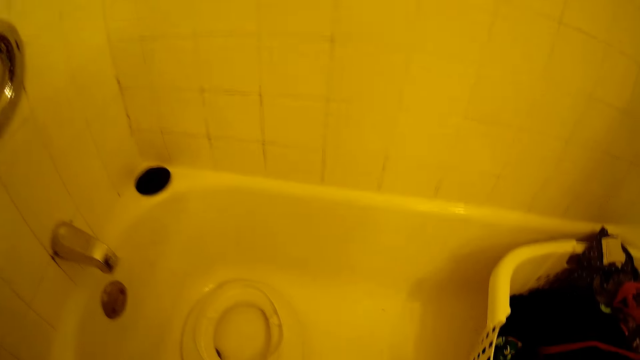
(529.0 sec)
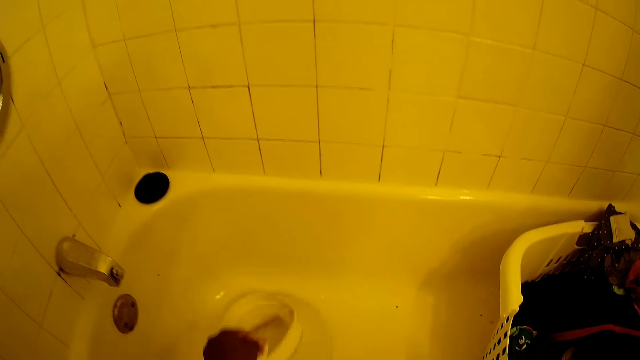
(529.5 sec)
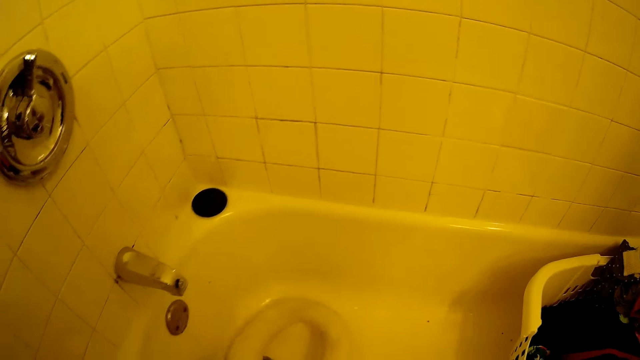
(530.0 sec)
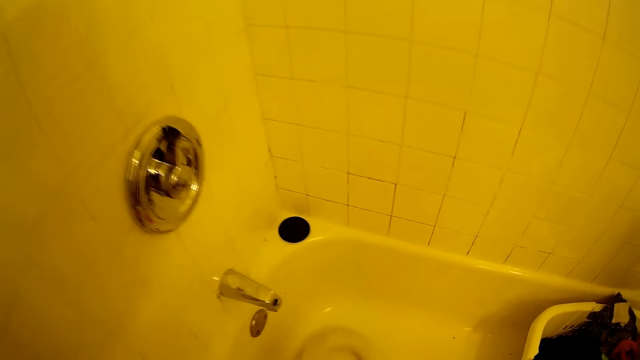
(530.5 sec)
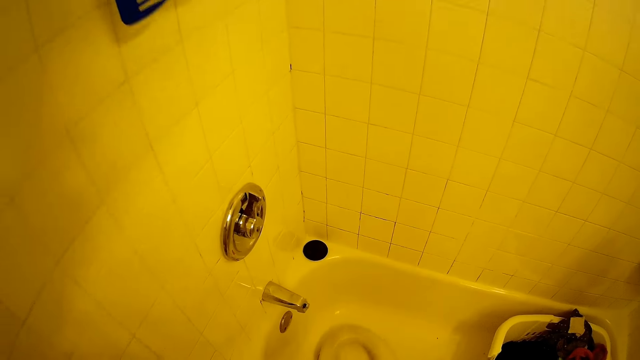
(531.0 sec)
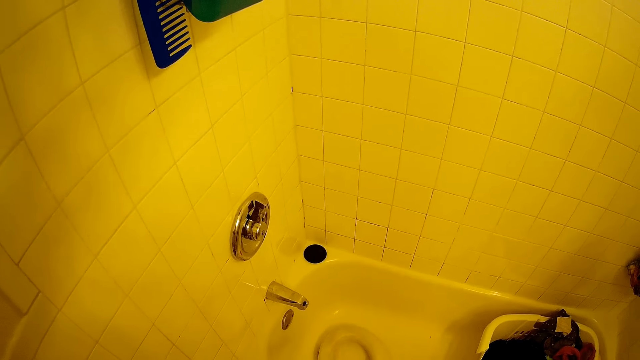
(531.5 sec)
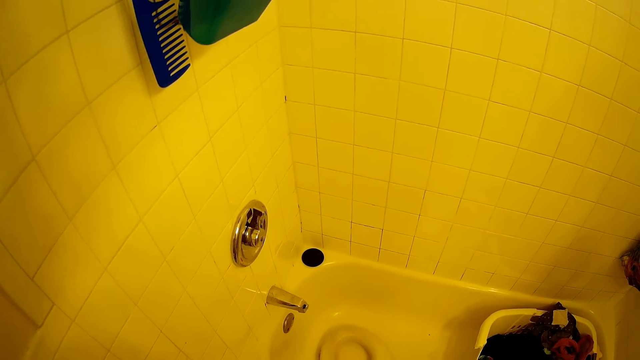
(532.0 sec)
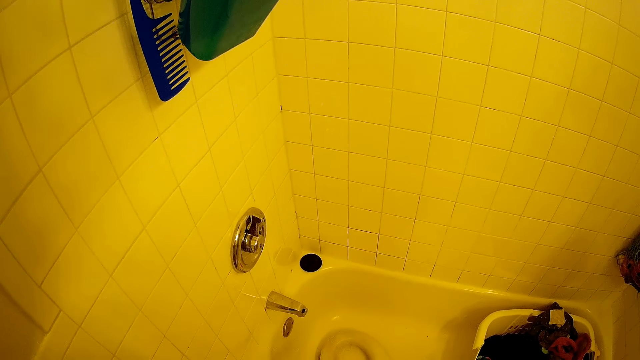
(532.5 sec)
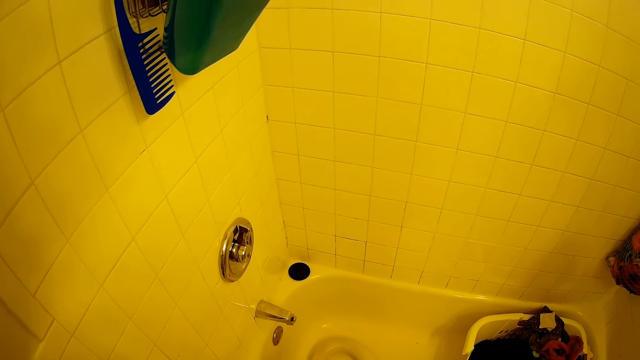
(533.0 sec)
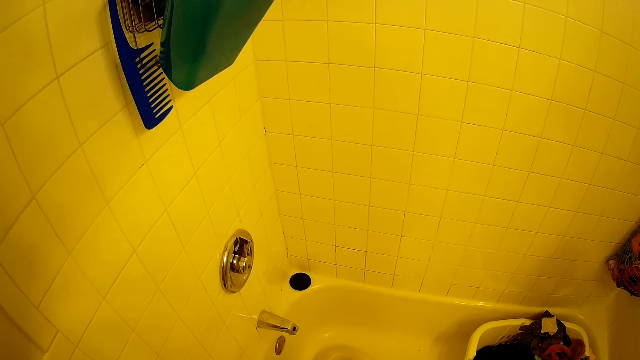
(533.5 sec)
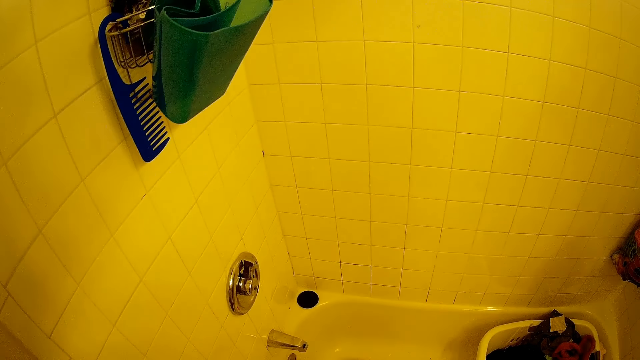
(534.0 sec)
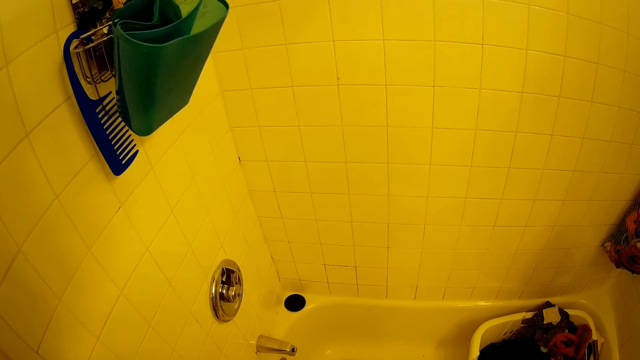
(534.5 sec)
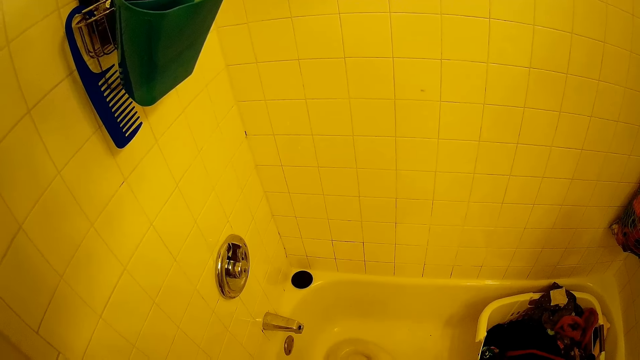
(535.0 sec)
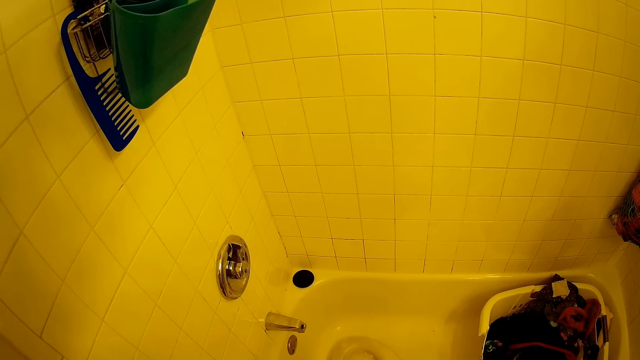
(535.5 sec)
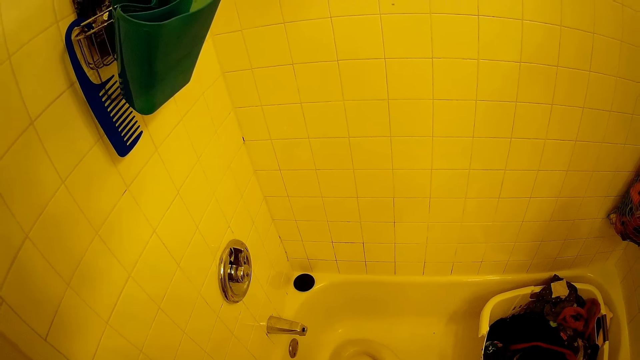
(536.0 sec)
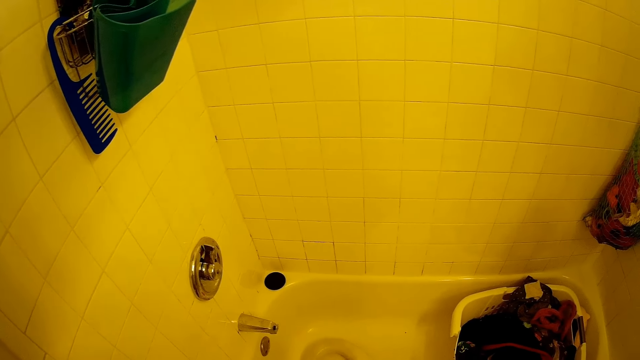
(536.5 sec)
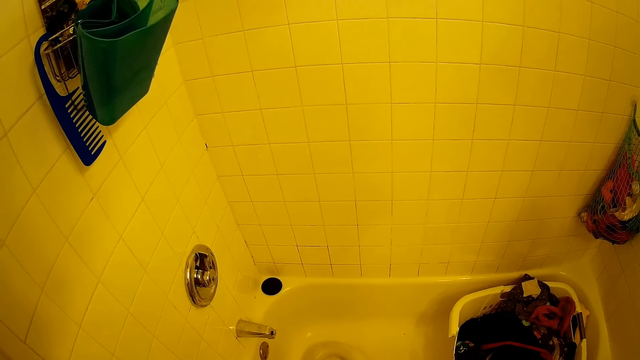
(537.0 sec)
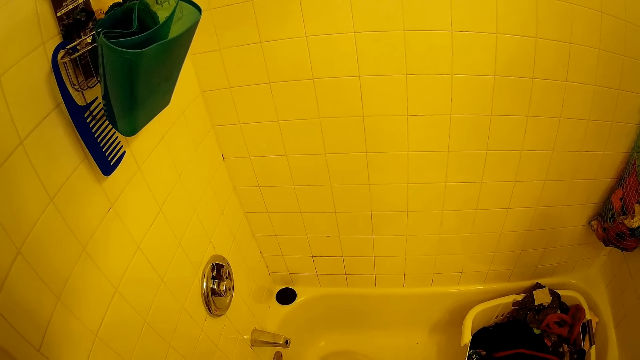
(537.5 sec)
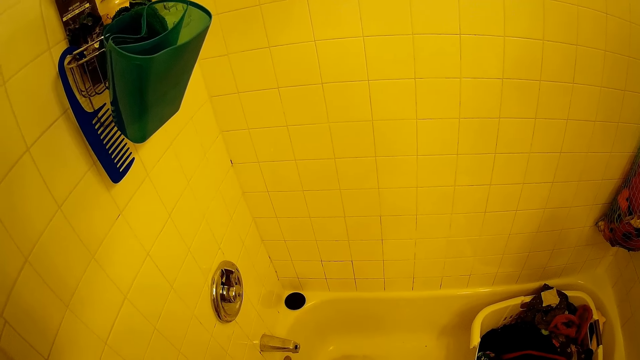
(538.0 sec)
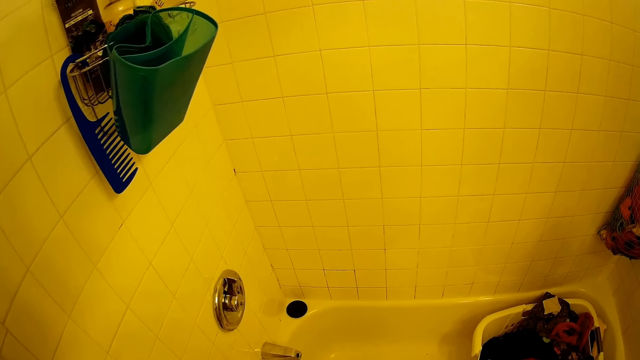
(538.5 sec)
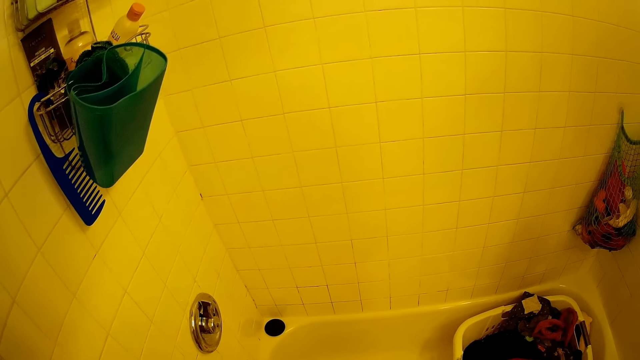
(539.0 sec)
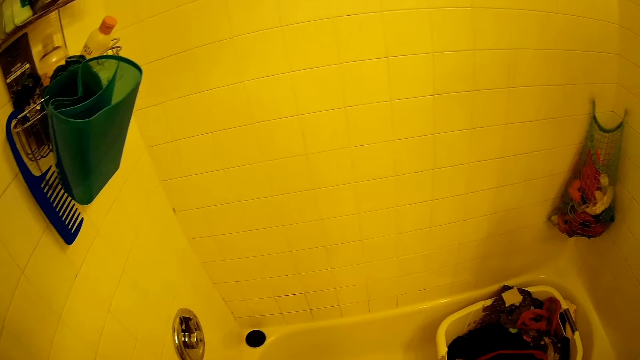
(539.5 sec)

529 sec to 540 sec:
The camera wearer flips the plastic or white hand towel in the bathtub with her left hand. She sprays bathroom soap on the plastic in the bathtub with the plastic bottle in her right hand.

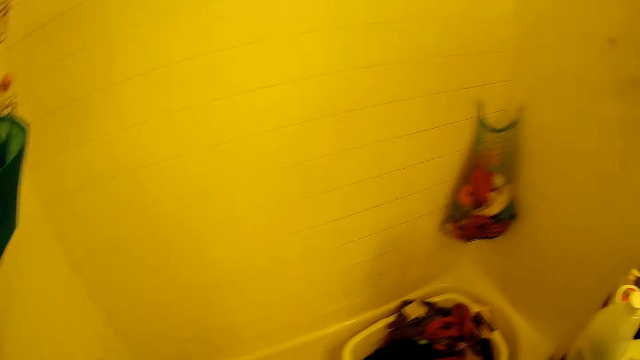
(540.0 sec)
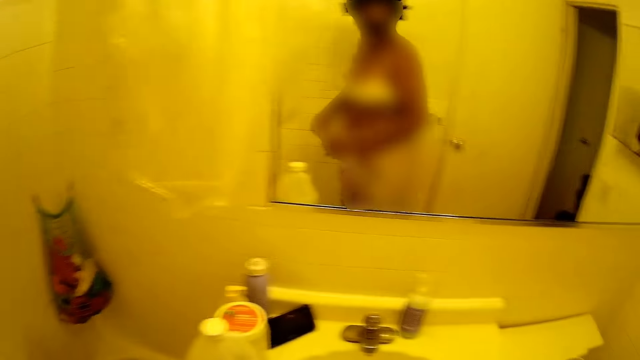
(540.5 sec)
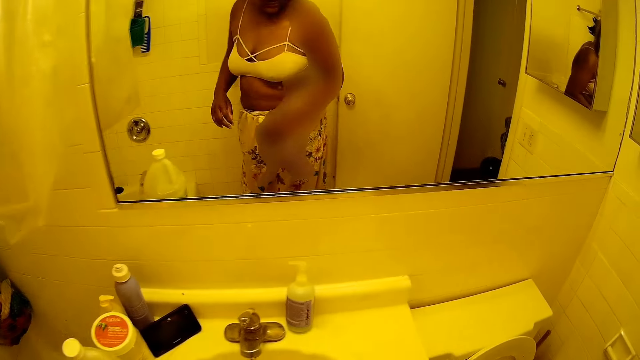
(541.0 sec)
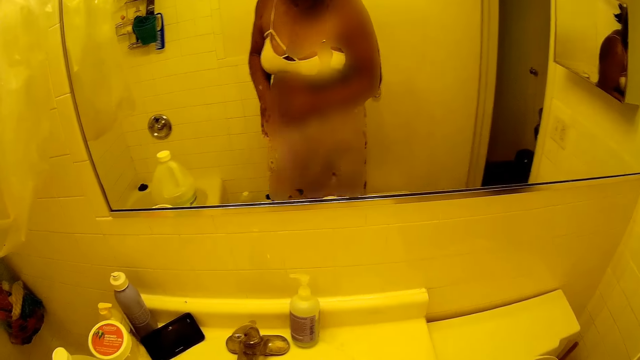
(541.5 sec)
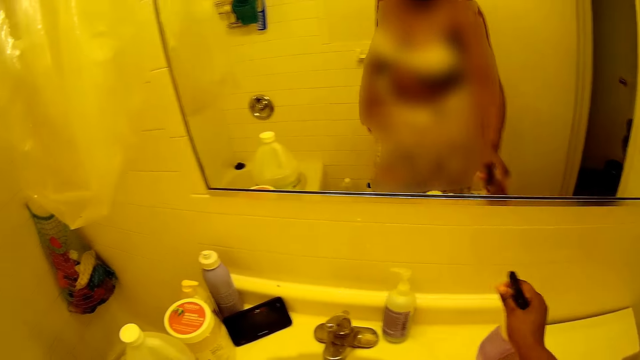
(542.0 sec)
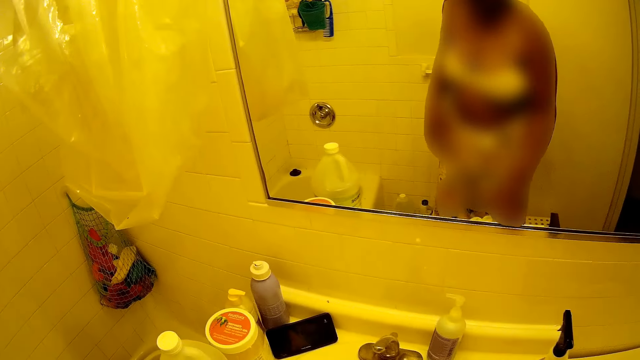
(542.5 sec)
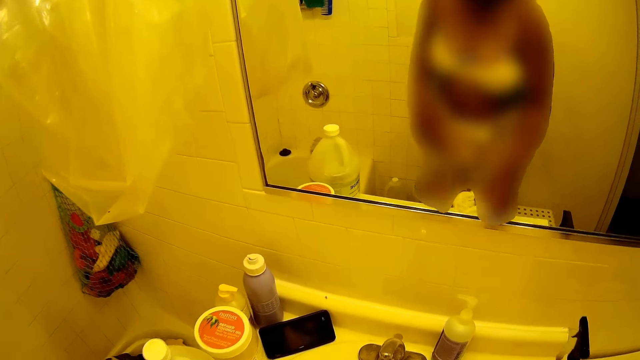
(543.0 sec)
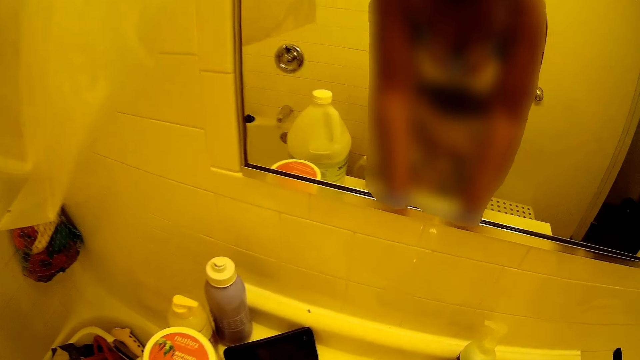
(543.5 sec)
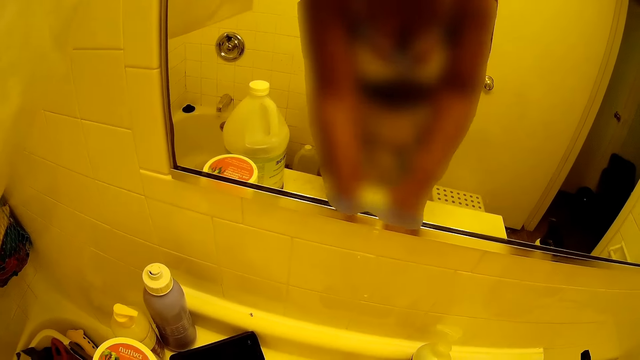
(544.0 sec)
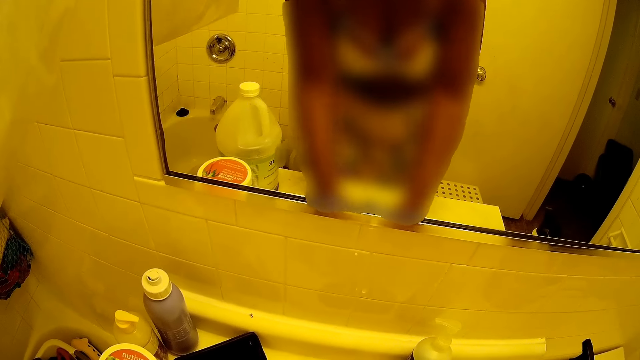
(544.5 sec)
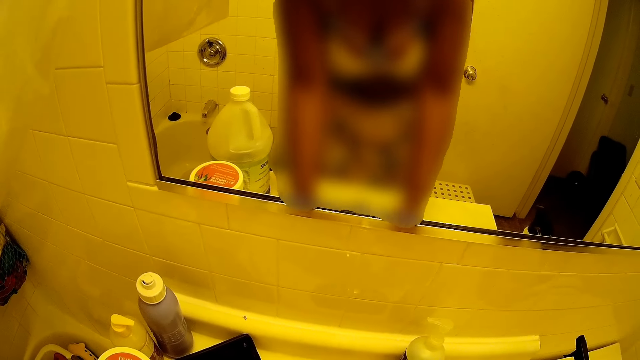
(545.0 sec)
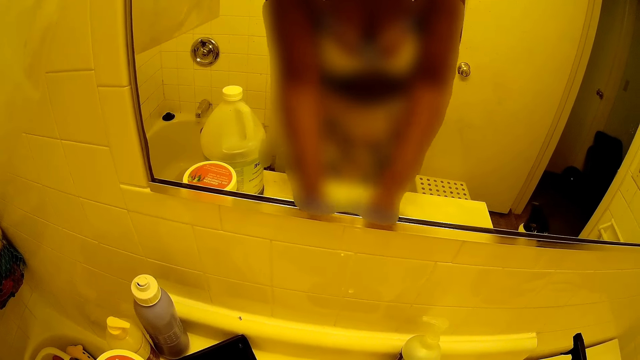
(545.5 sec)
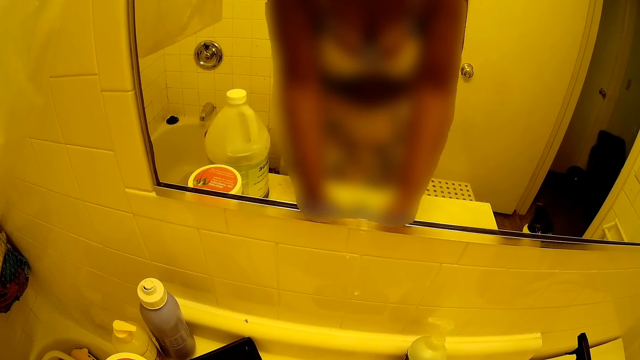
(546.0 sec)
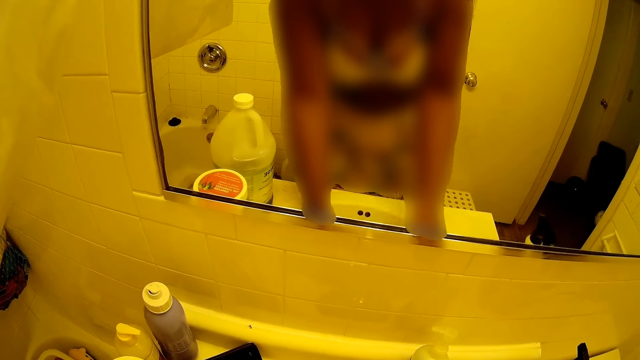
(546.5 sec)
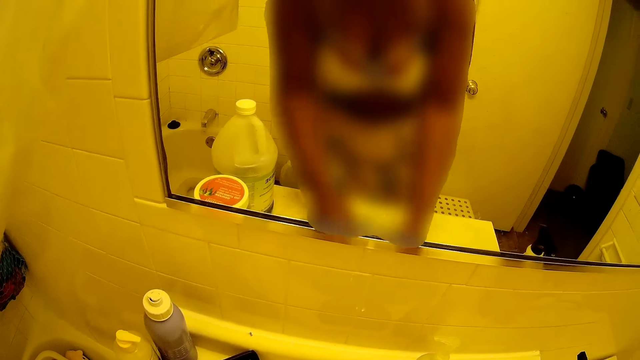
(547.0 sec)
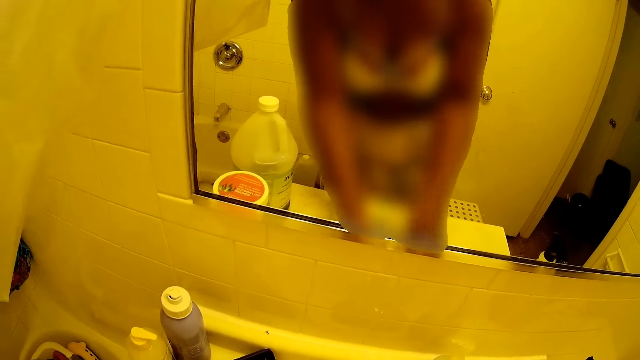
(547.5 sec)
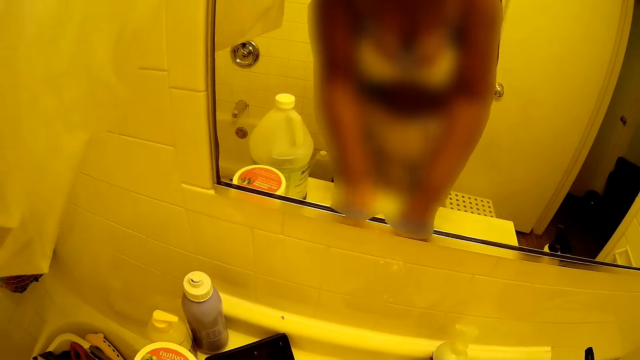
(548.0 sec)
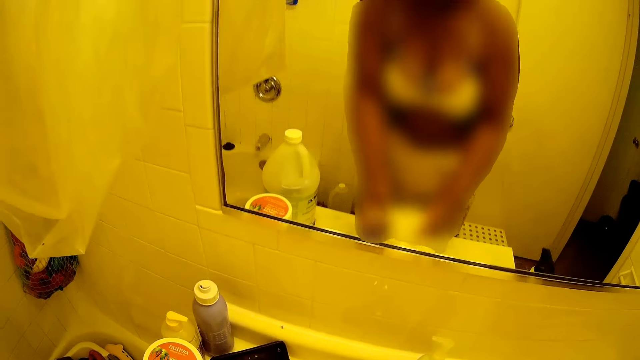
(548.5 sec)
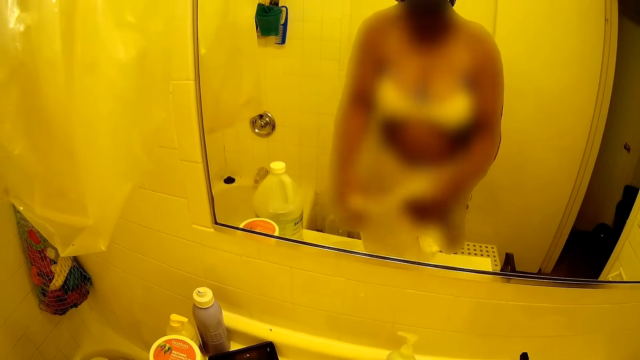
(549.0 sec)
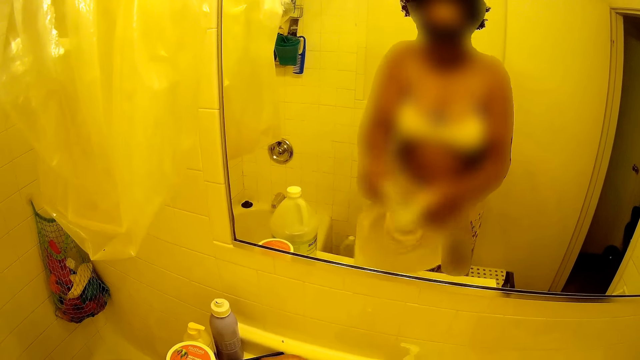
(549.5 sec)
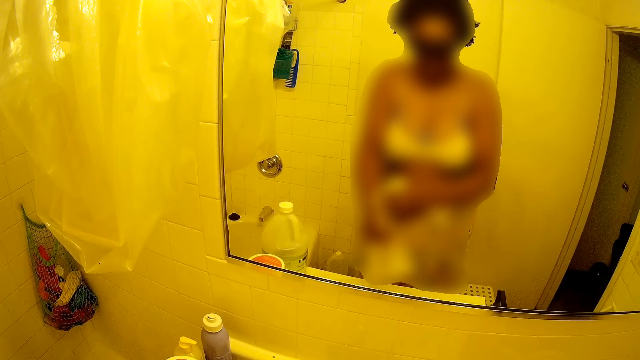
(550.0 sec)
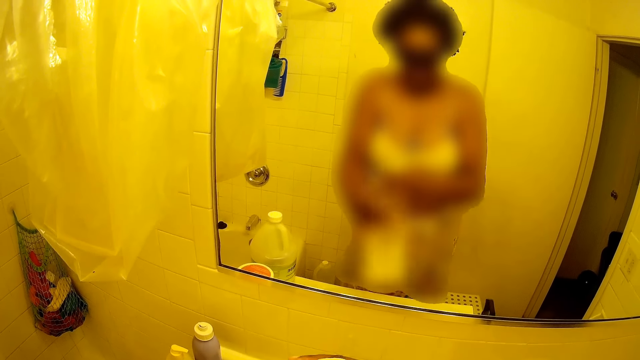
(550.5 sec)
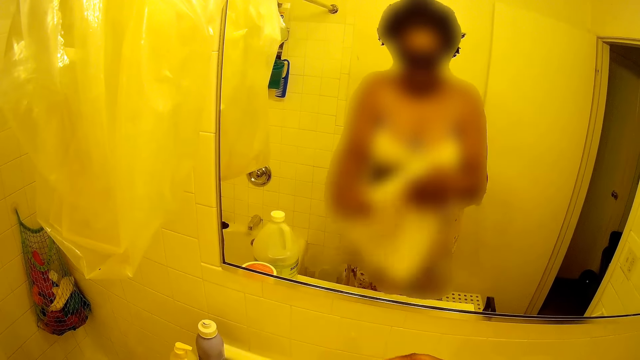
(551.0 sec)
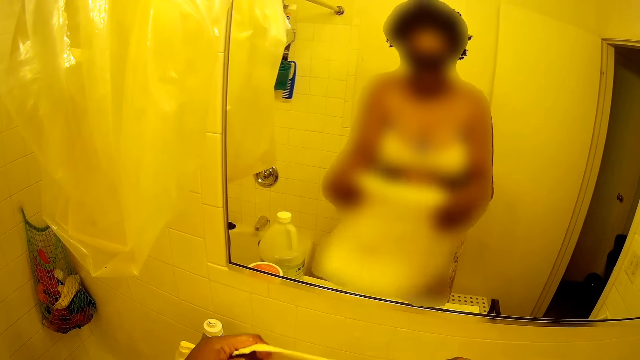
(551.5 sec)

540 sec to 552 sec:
The camera wearer looks at the mirror. She places the plastic bottle in her right hand on the basin. She rinses the cloth or white towel in the basin with both hands.
